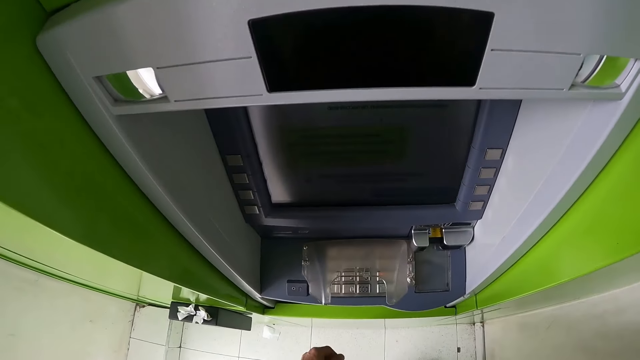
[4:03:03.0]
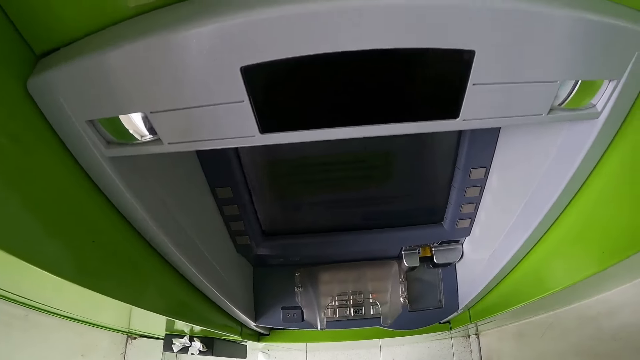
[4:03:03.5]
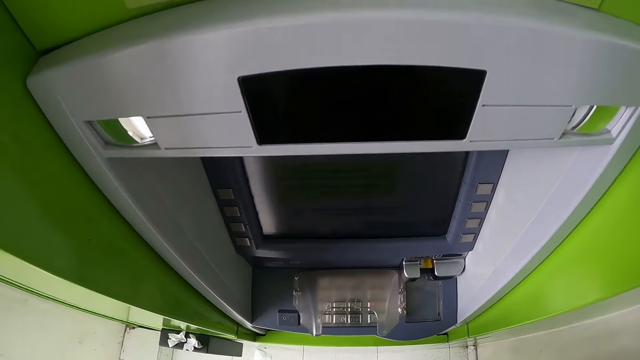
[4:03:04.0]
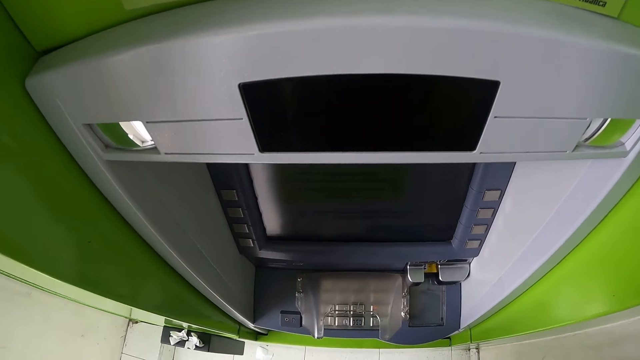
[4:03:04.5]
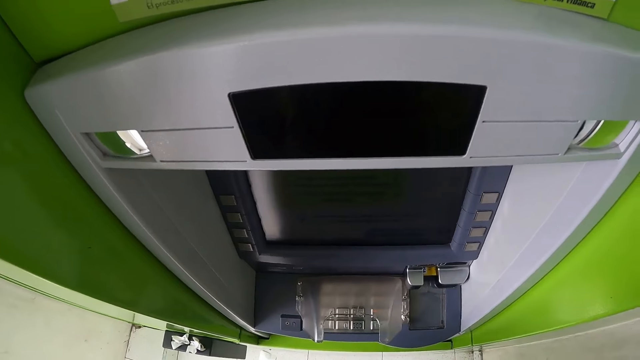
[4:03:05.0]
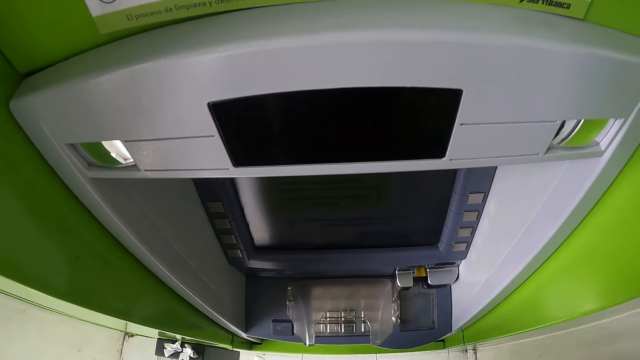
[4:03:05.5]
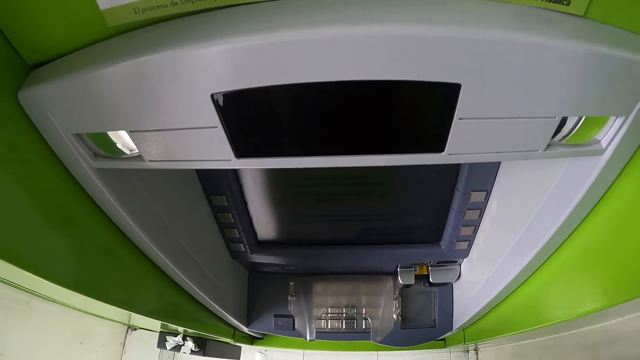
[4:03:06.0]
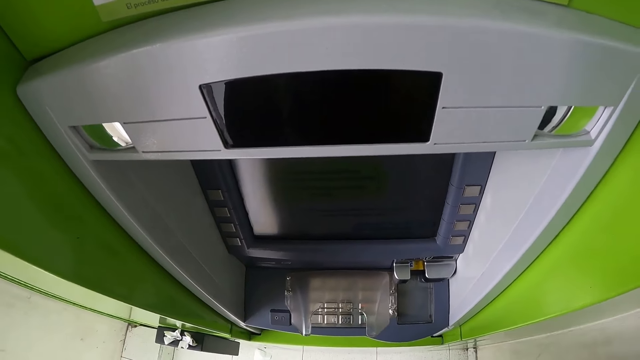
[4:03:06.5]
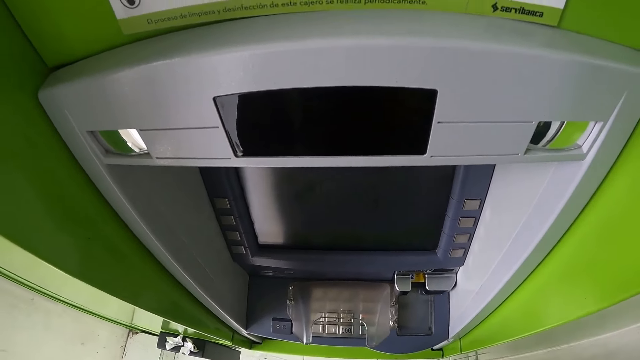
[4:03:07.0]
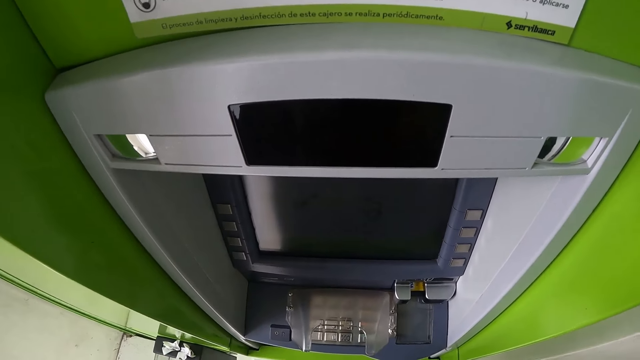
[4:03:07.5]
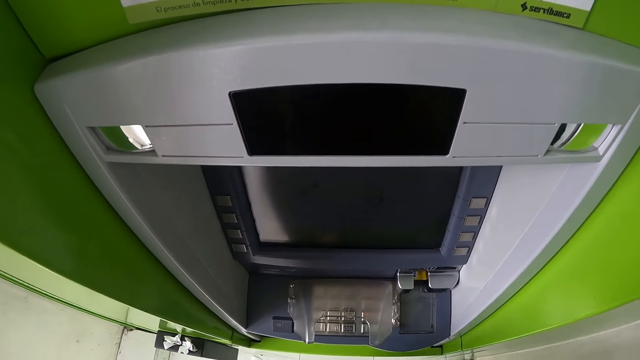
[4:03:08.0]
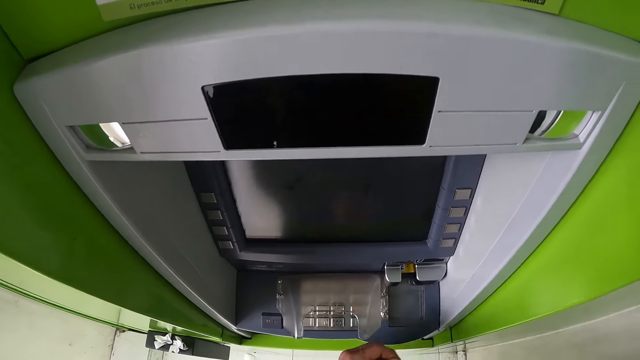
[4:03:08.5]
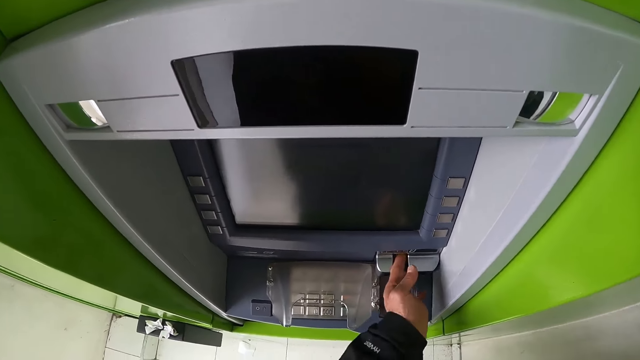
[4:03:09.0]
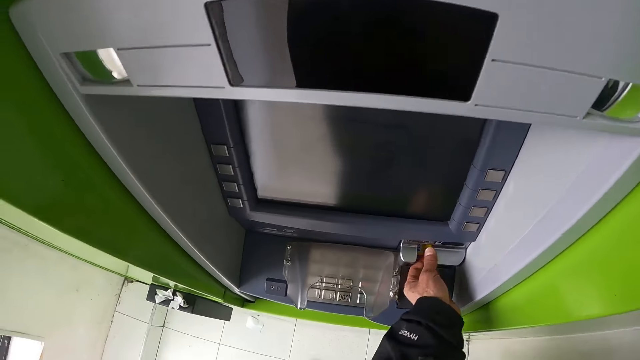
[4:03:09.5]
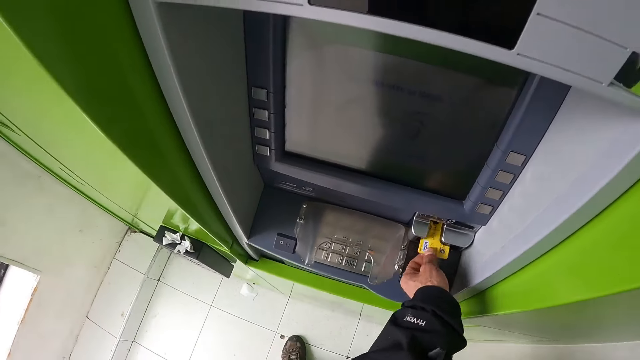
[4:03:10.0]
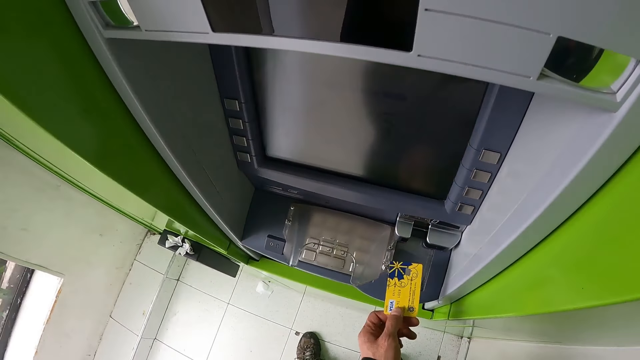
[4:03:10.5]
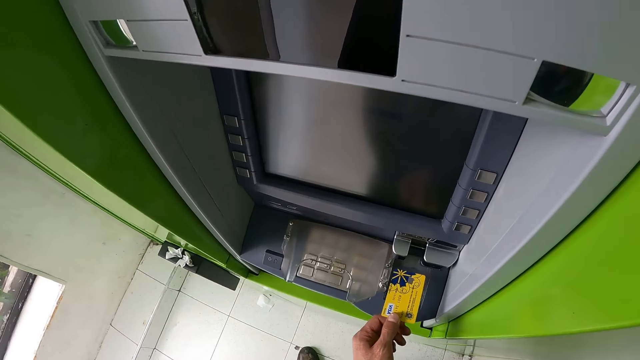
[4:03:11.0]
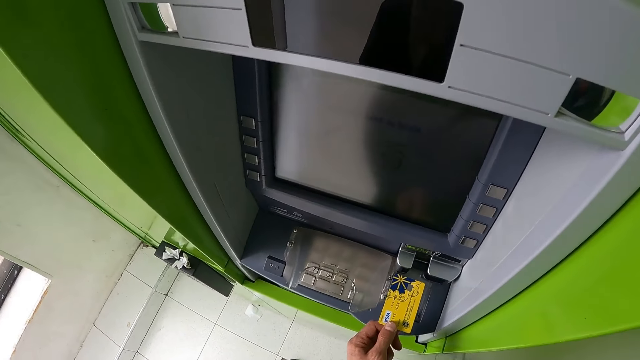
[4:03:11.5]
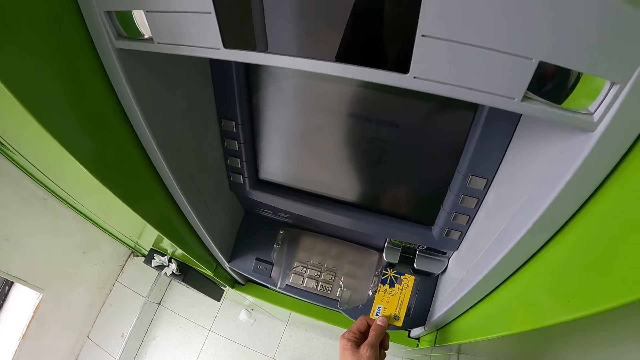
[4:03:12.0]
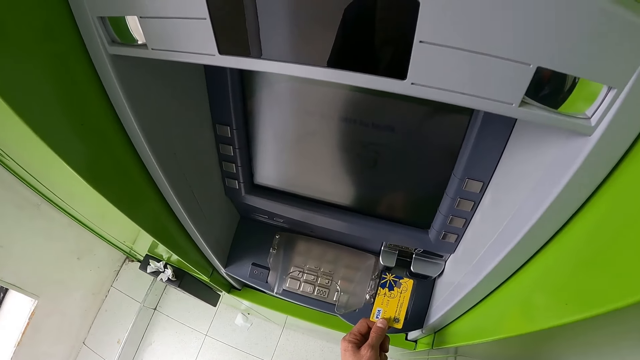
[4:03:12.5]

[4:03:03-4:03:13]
The camera wearer looks around. He removes the credit card from the ATM machine with his left hand.

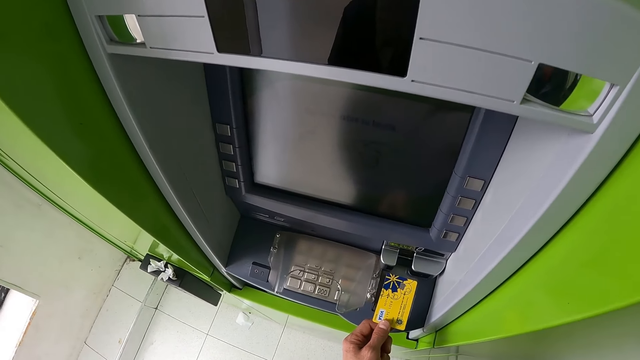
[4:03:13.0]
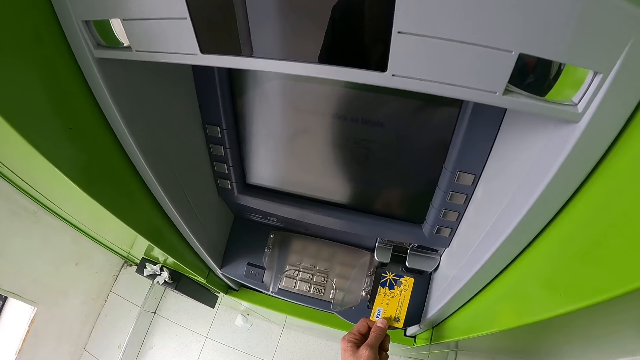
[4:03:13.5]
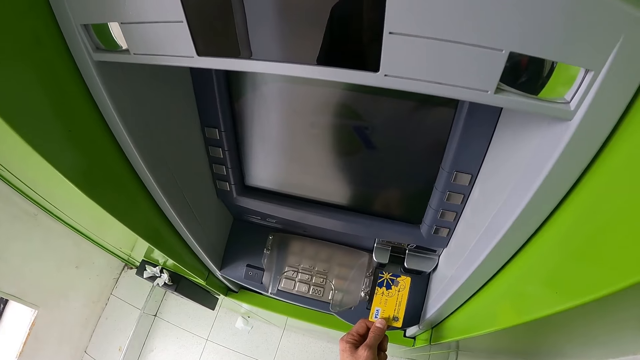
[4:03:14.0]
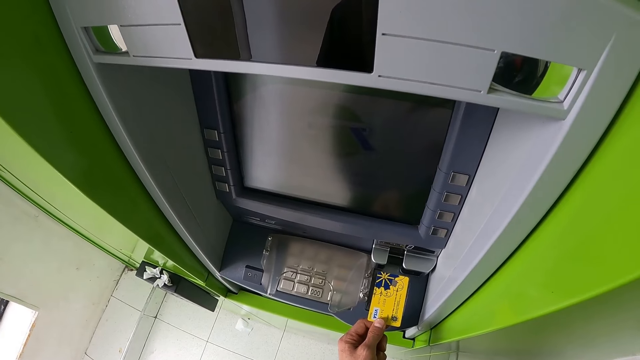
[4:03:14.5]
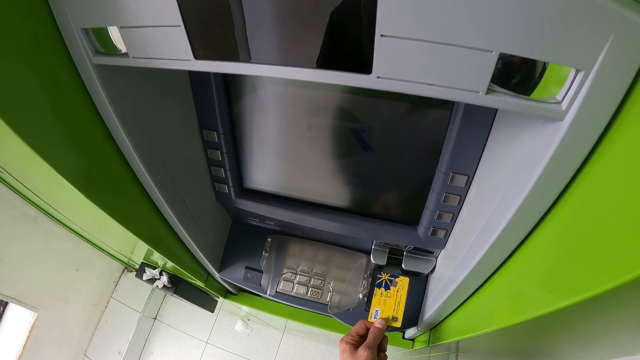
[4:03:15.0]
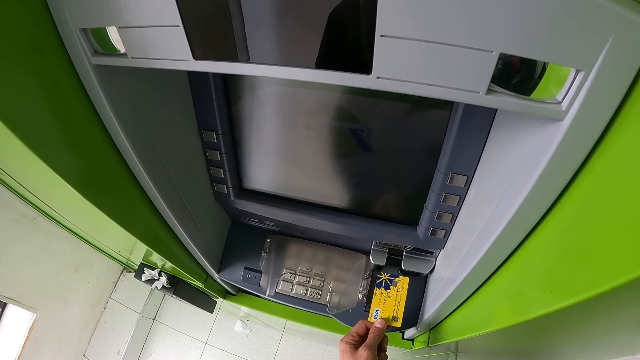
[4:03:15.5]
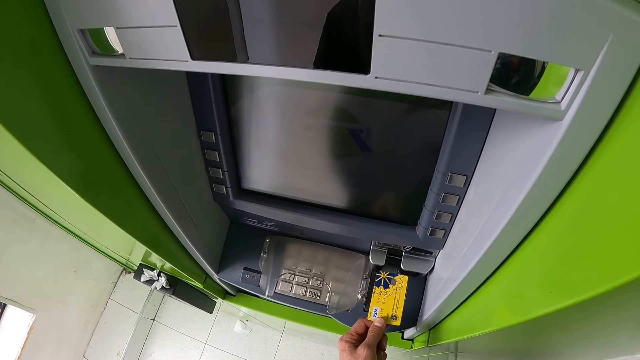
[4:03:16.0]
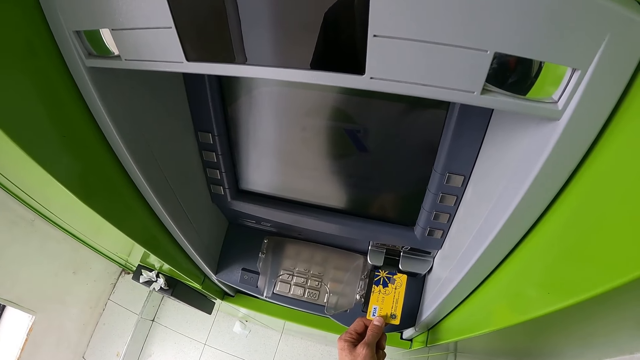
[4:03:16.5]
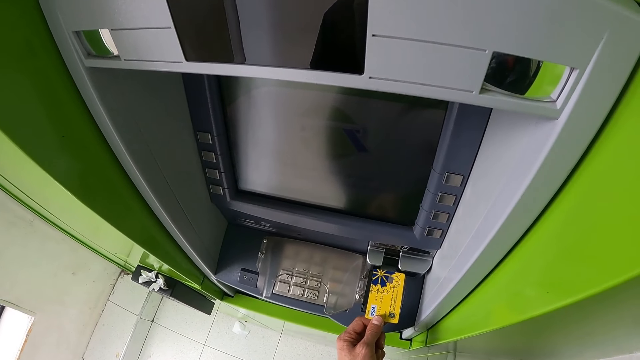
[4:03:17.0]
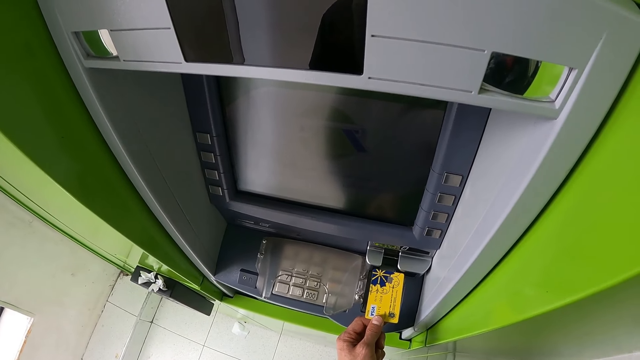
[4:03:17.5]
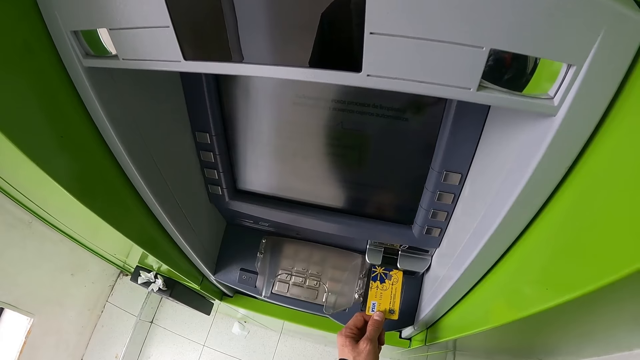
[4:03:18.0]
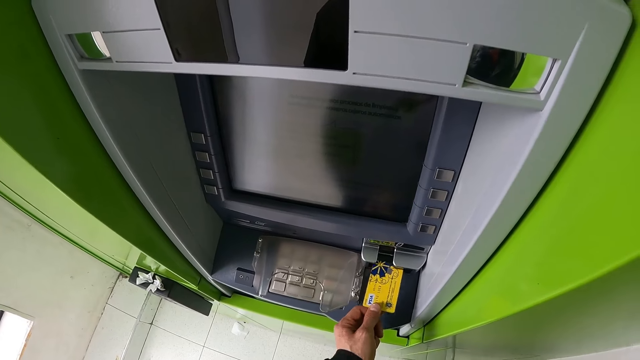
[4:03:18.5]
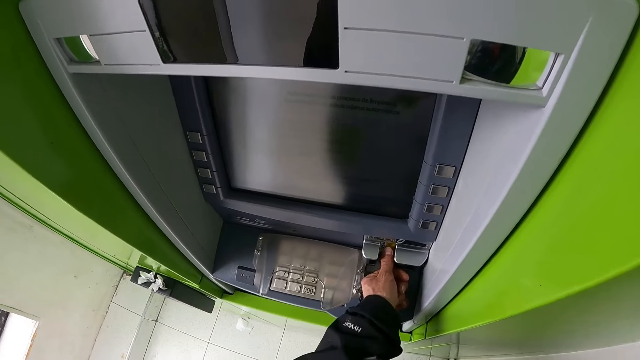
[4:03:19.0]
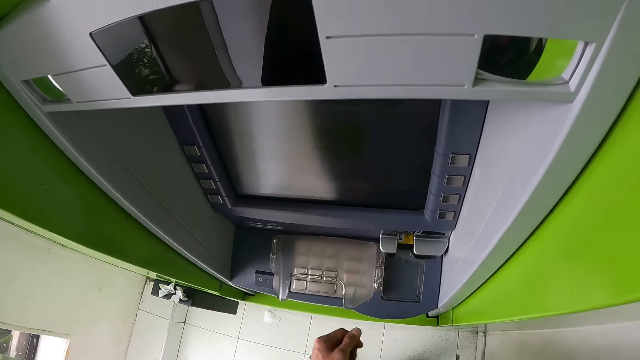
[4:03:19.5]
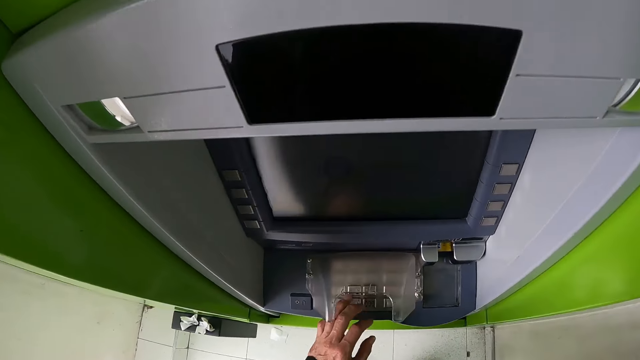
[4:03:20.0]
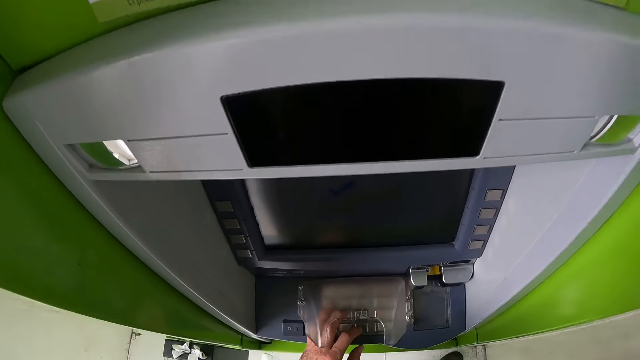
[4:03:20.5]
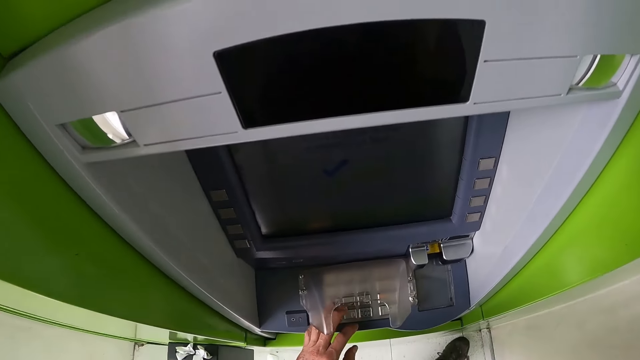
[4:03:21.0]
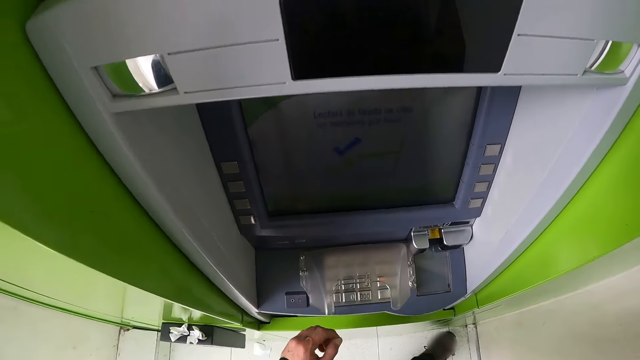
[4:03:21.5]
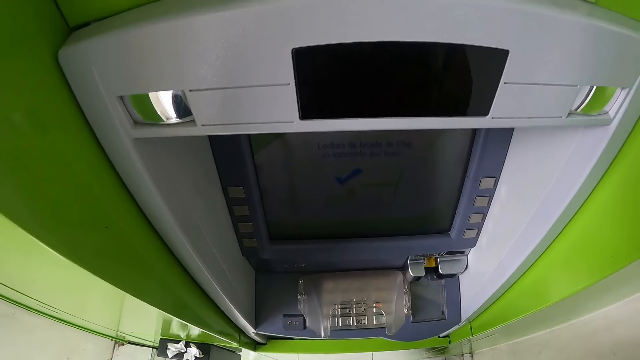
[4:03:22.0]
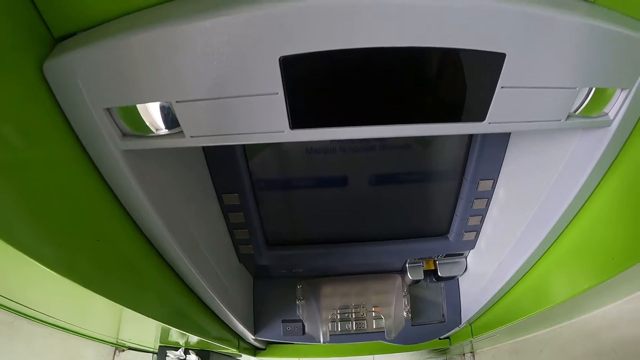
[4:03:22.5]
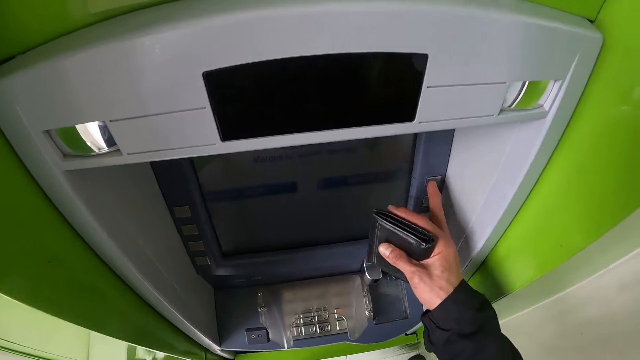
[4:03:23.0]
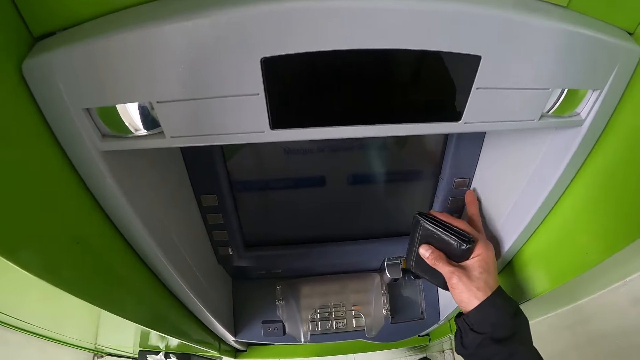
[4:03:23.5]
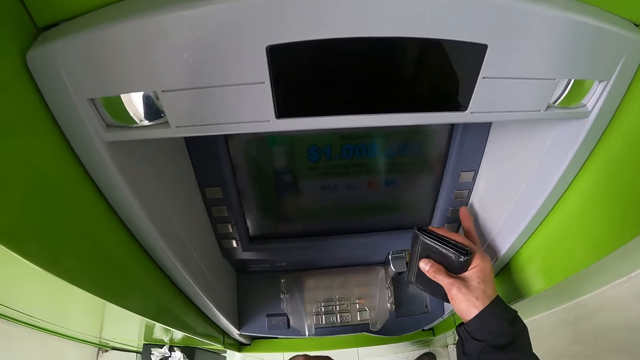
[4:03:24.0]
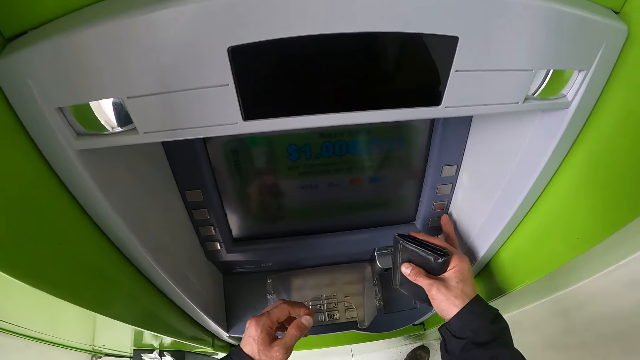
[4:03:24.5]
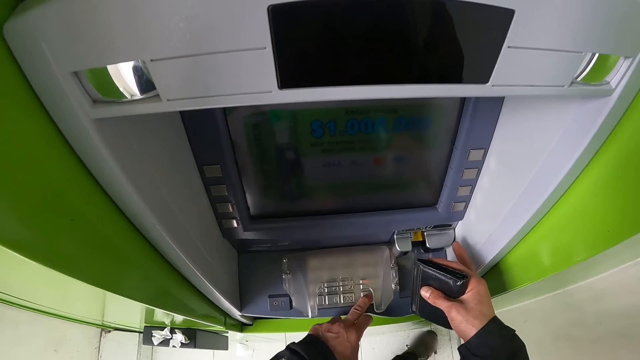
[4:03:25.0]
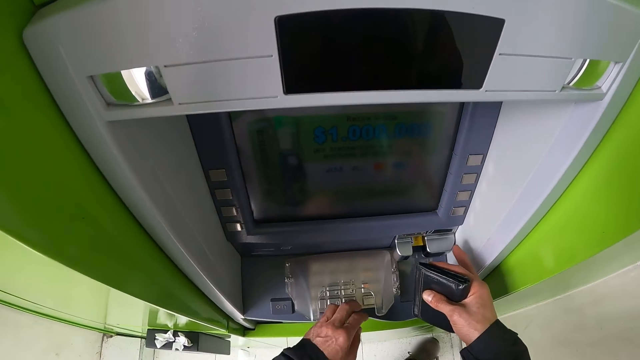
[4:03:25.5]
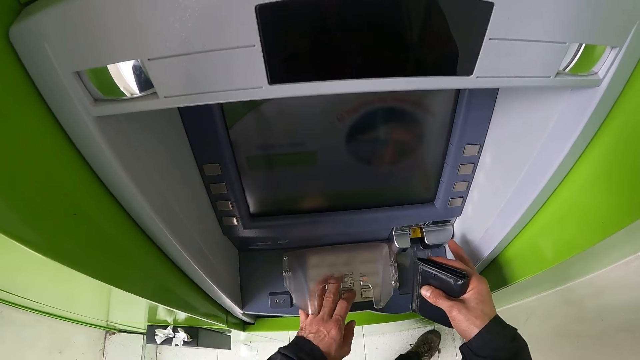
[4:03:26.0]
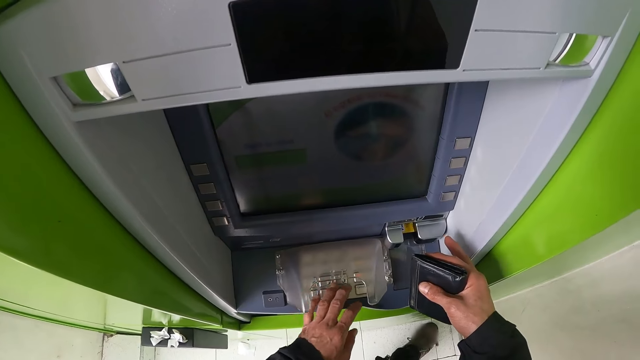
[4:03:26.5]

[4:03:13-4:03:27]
The camera wearer looks around. He puts the credit card in the automated teller machine with his left hand. He touches the buttons on the automated teller machine with his left hand. He looks at the ATM machine. He presses the buttons on the automated teller machine with his right hand. He presses the buttons on the automated teller machine with his left hand.
